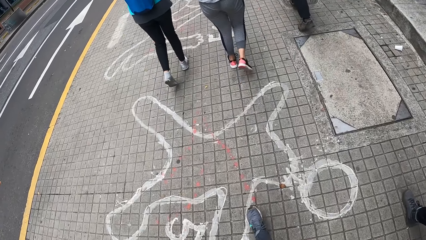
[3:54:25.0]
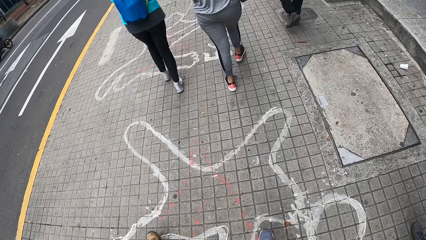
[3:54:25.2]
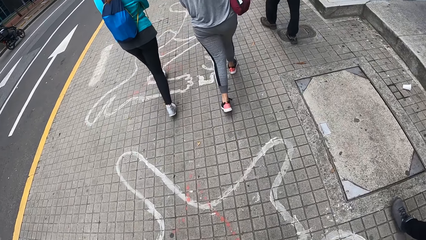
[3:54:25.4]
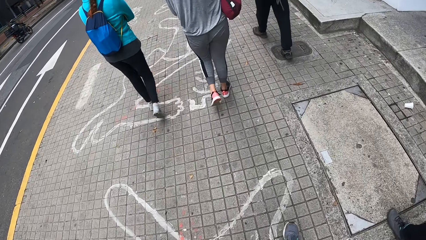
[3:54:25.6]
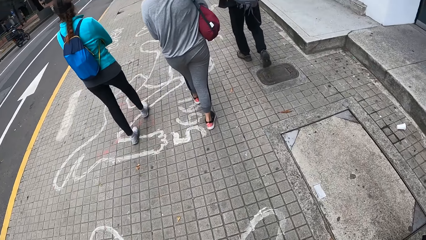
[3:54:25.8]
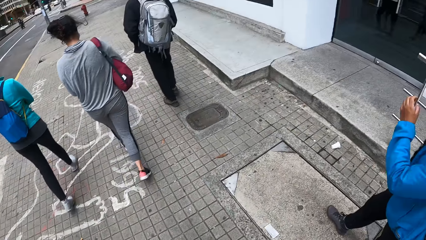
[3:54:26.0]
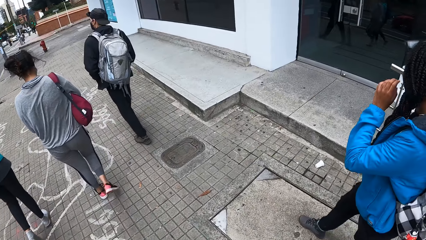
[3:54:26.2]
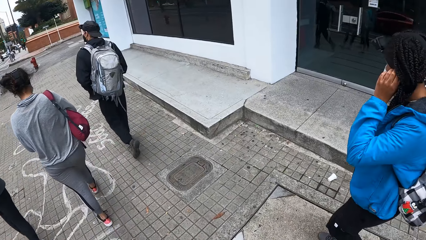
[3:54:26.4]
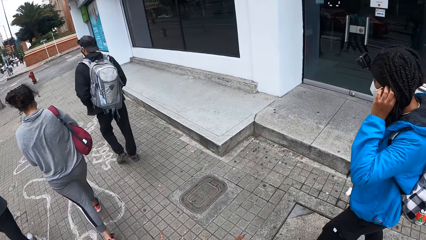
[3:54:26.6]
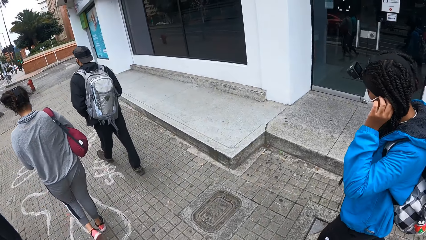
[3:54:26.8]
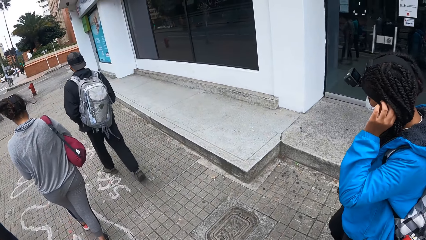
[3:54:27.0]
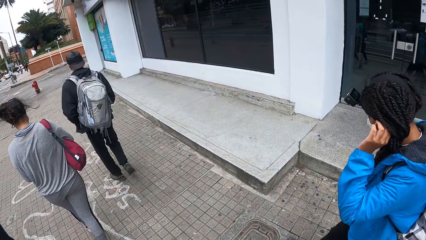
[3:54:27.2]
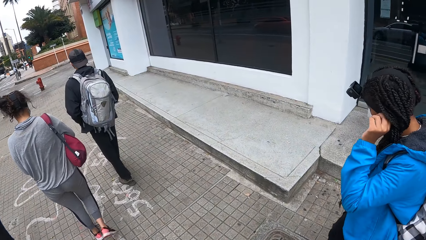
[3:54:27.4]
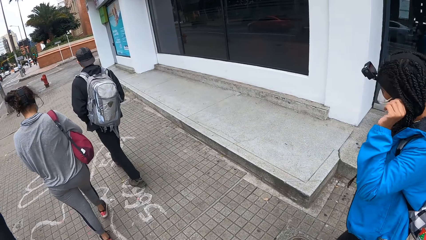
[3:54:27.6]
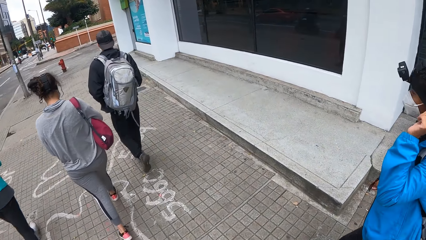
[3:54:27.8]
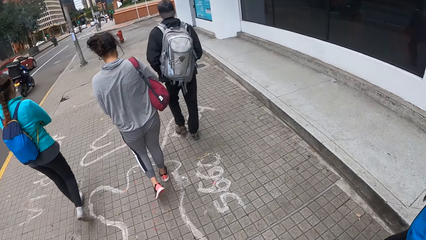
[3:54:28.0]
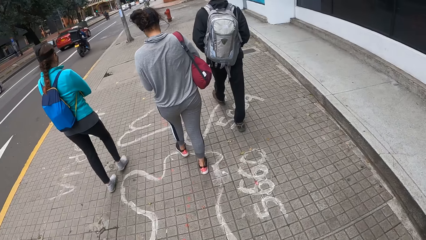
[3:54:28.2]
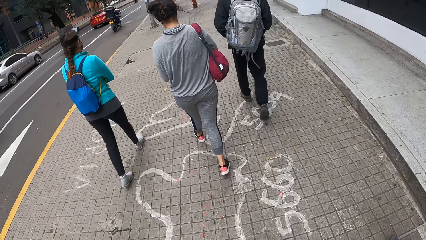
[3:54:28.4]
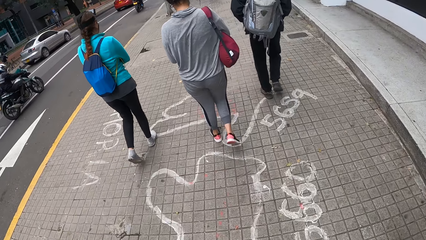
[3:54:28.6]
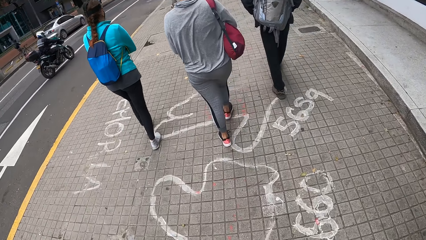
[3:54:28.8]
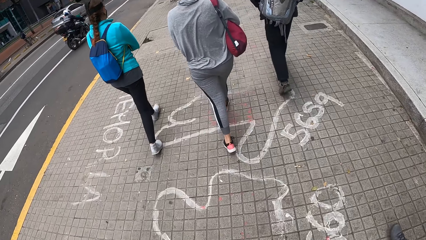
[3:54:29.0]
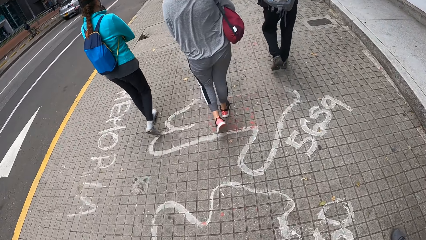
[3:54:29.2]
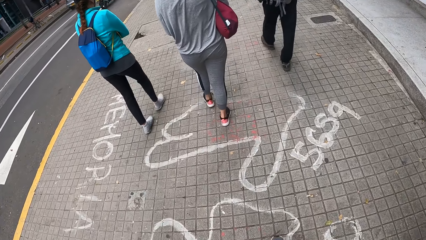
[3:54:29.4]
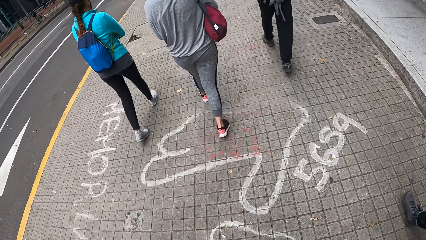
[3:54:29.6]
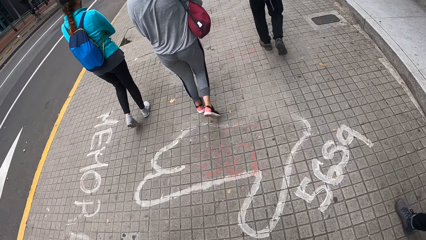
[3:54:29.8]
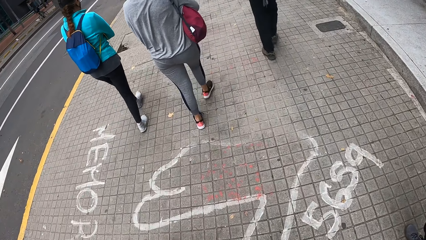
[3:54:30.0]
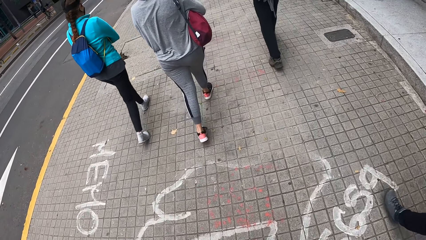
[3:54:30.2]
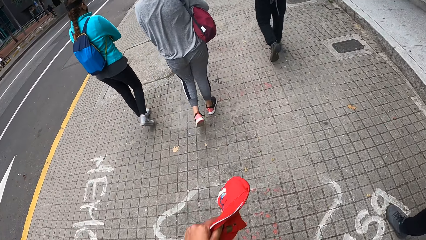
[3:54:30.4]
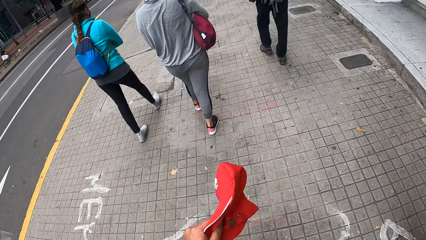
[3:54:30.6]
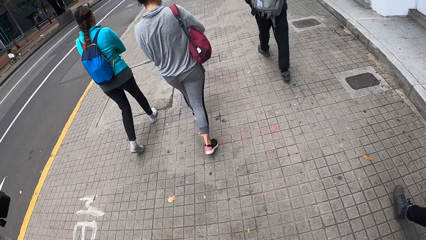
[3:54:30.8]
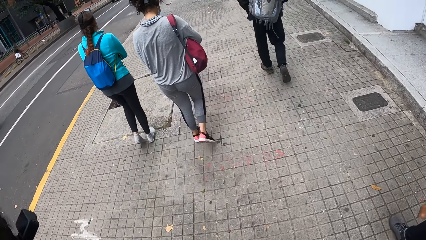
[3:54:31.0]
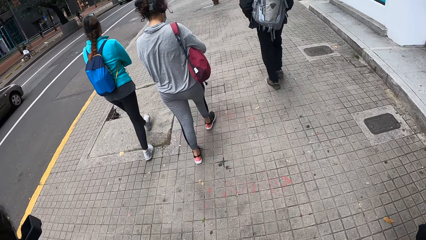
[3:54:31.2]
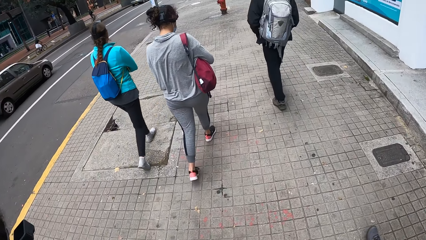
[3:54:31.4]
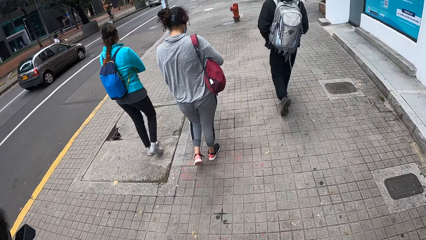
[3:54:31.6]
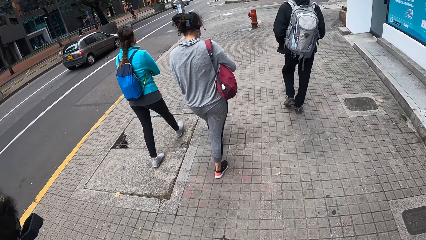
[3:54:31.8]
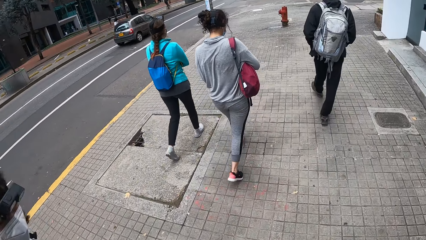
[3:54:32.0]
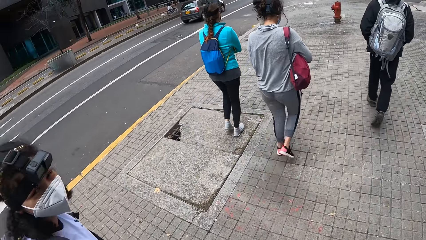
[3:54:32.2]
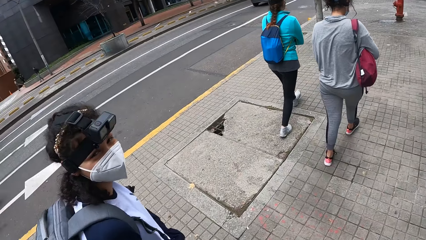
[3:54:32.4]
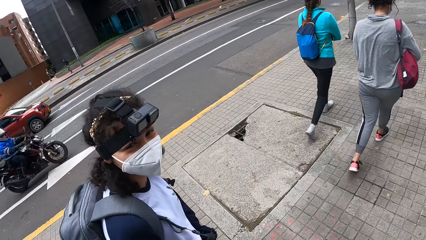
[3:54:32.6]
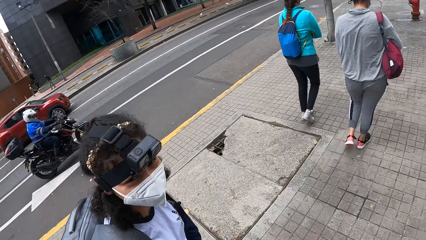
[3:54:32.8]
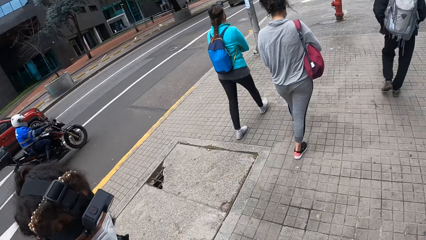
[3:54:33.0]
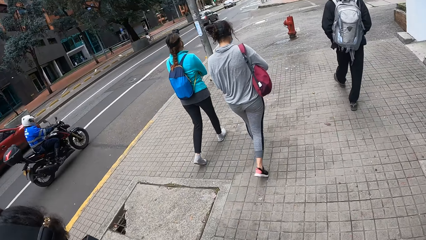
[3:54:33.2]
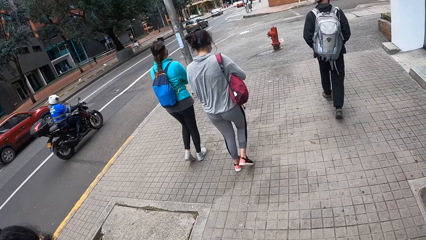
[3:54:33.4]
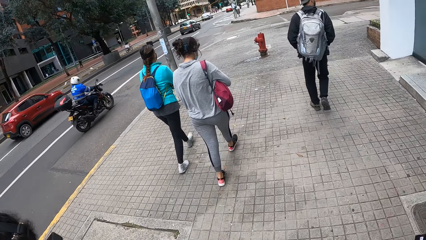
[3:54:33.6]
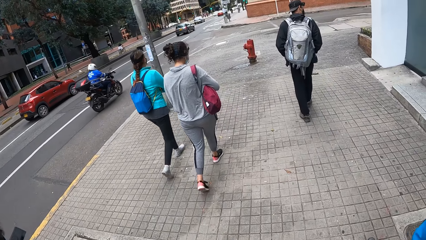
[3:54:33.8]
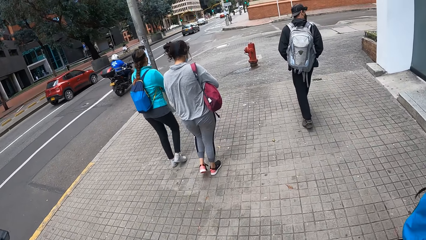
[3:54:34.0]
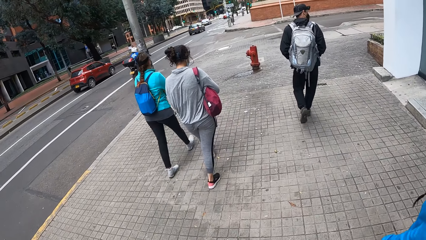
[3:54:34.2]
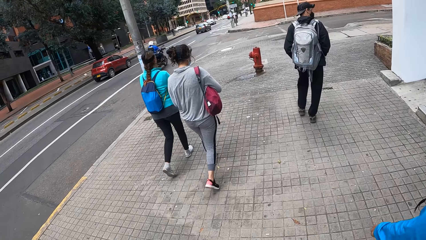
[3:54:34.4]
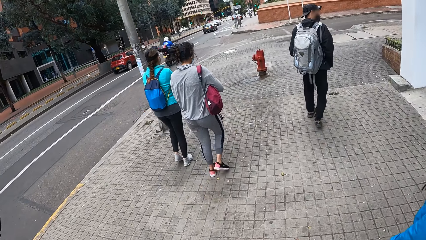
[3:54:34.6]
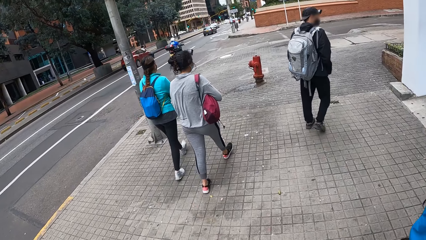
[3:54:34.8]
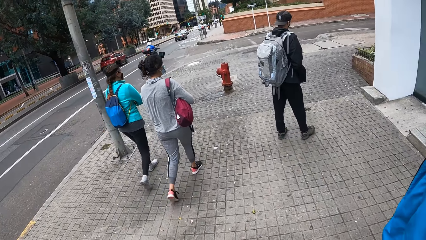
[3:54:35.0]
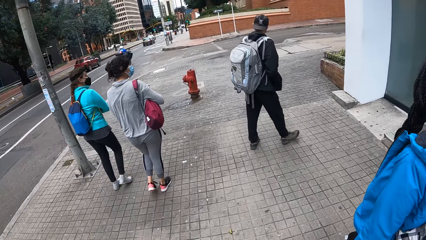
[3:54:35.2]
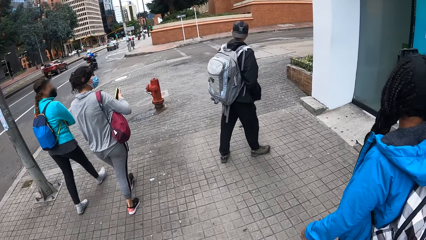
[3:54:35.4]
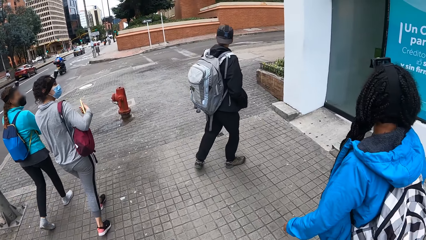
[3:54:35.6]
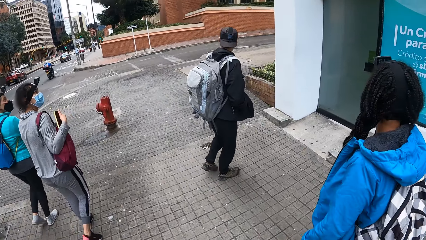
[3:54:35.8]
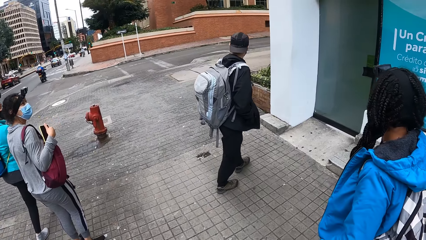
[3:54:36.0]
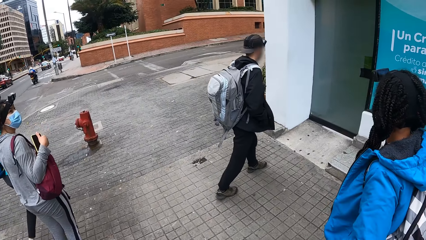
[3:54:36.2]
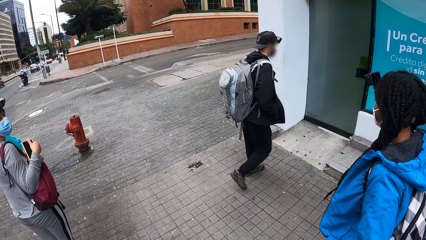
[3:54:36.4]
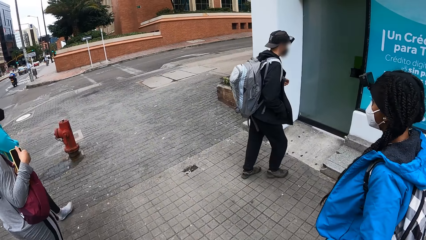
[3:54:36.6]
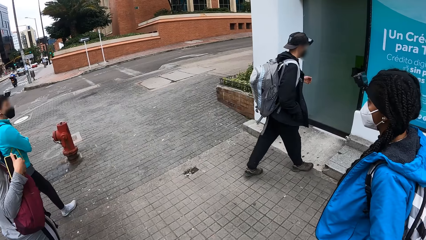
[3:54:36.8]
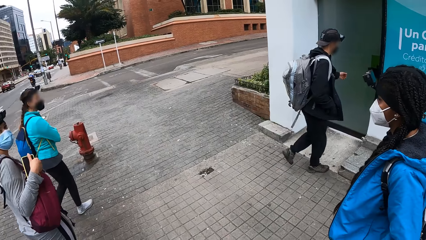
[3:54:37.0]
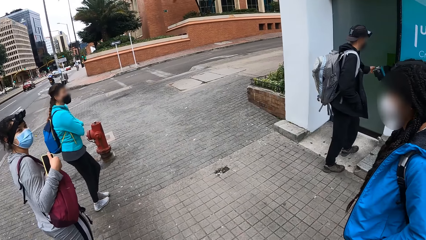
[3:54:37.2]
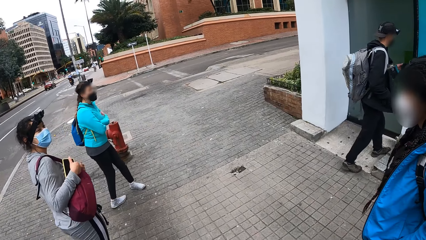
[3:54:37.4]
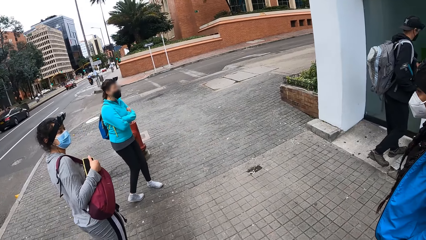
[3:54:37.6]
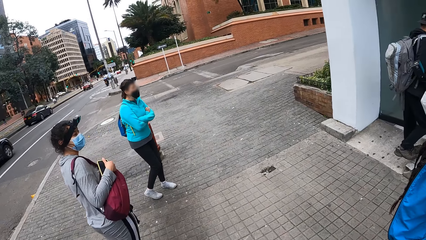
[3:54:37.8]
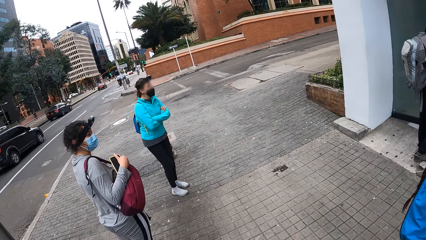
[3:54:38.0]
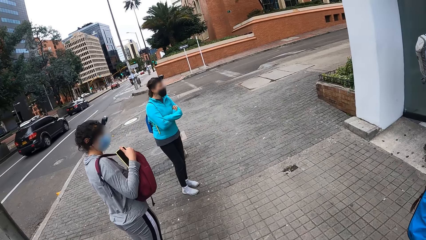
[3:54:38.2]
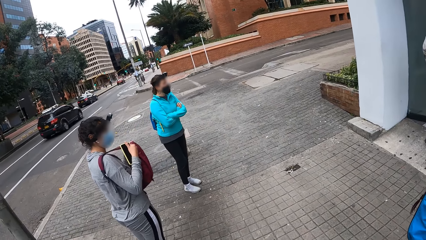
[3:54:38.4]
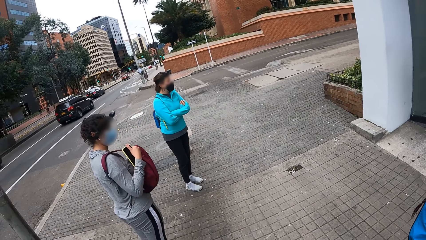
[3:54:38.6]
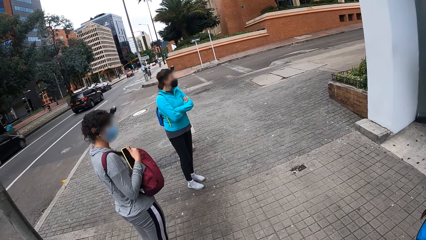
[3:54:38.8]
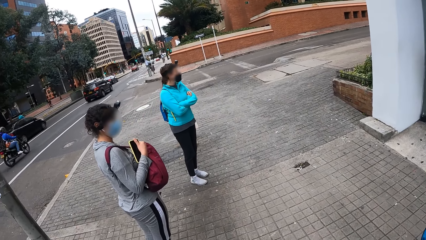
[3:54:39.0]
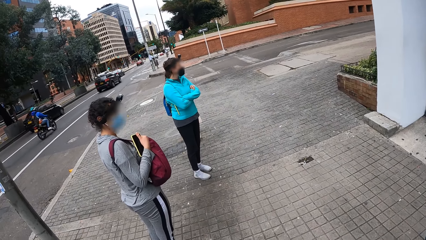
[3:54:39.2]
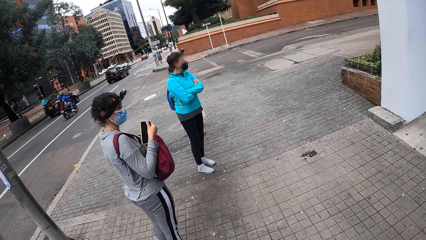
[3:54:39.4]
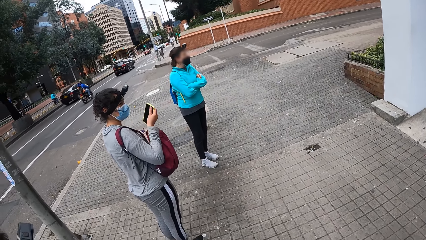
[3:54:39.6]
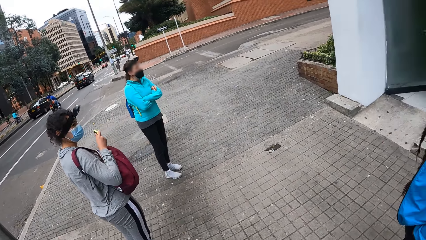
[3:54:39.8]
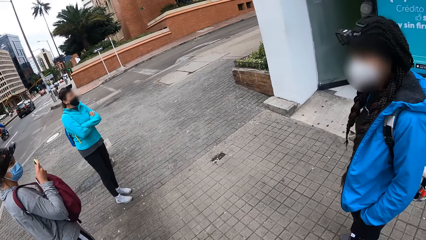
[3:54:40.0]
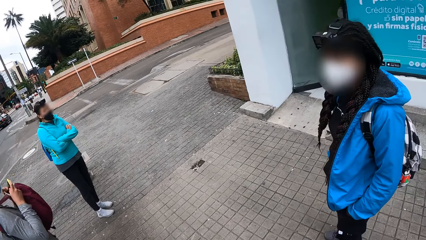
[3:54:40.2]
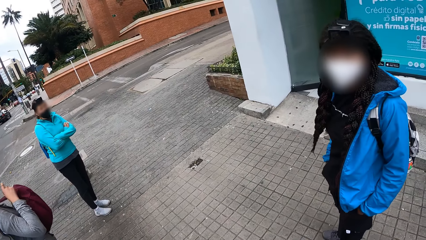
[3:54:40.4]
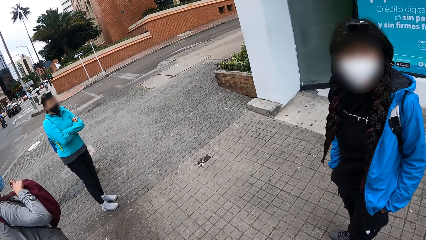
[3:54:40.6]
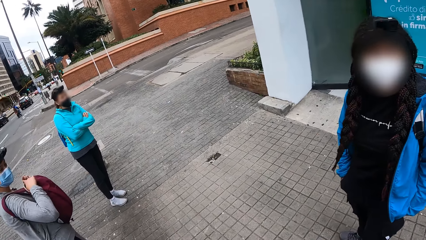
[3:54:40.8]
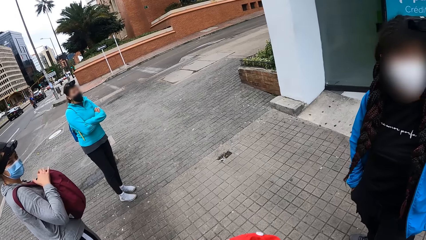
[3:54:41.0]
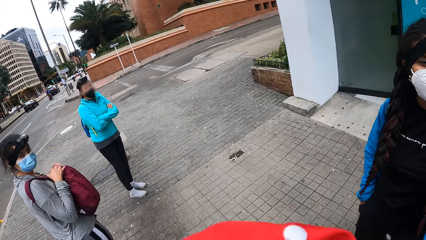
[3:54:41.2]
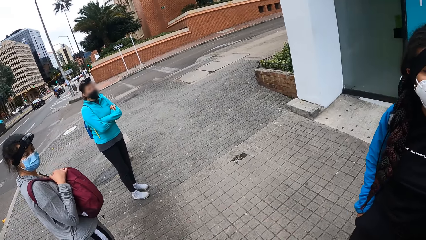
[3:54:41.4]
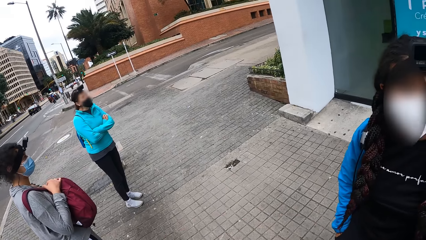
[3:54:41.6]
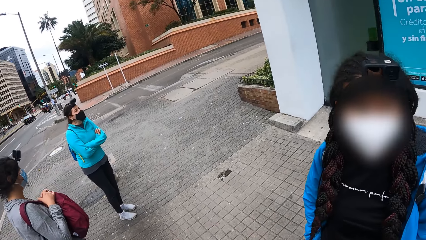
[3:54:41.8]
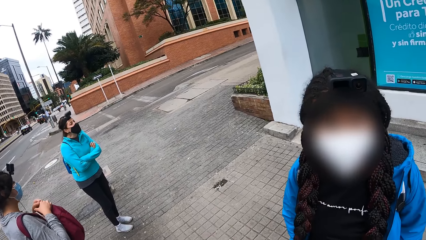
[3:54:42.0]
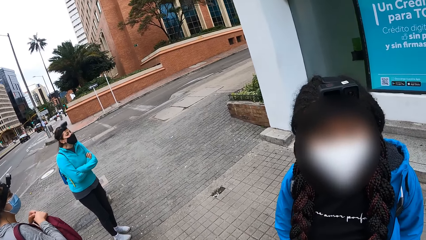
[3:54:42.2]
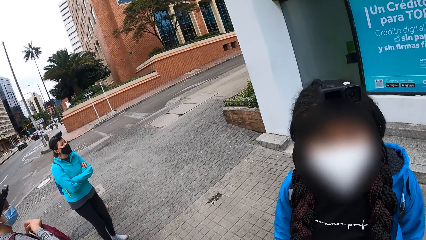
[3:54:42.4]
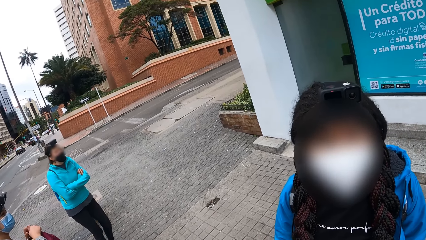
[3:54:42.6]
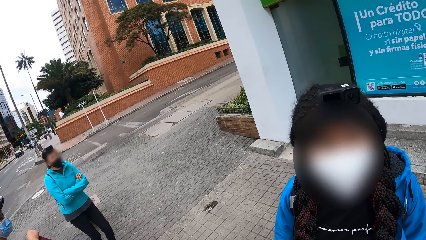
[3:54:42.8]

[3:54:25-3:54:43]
A woman touches her hair with her left hand. The camera wearer looks at another woman. They interact with another woman. They look at another woman. A man walks into an ATM room or call centre. Another woman adjusts a bag with her right hand. The camera wearer looks at the colleagues. The woman puts a phone in the bag with her right hand. The camera wearer looks at the woman they looked at first. They interact with the group of people. They turn a cap. They look at the woman they looked at first.
